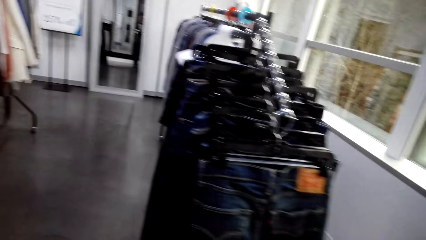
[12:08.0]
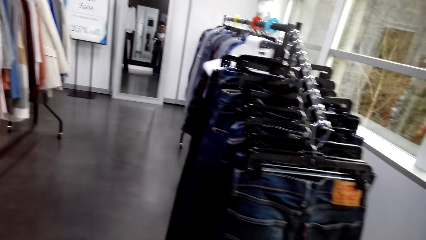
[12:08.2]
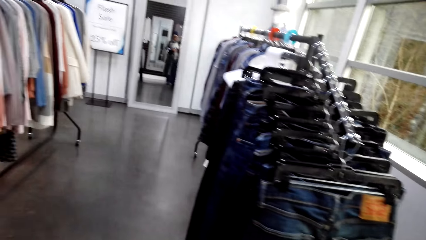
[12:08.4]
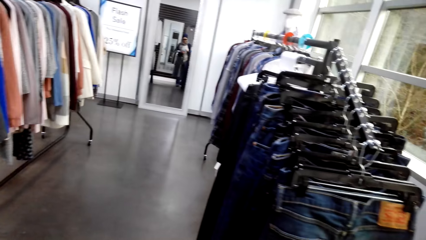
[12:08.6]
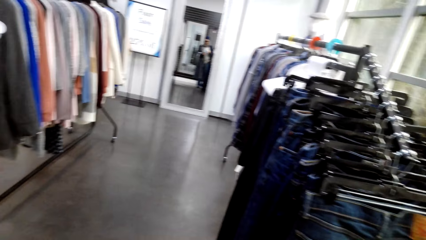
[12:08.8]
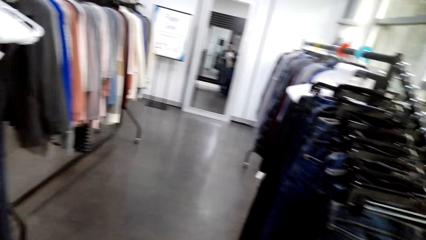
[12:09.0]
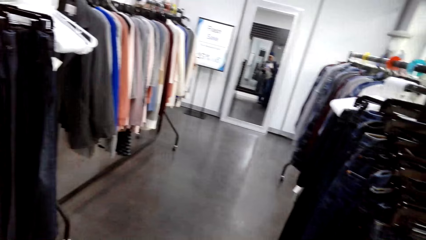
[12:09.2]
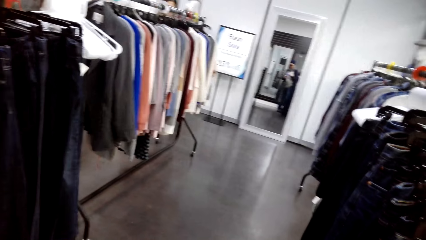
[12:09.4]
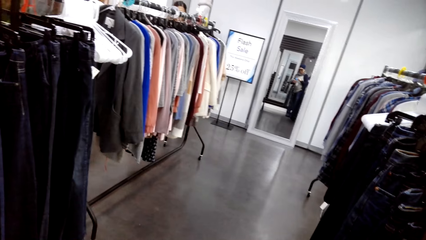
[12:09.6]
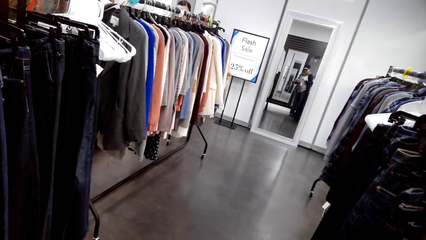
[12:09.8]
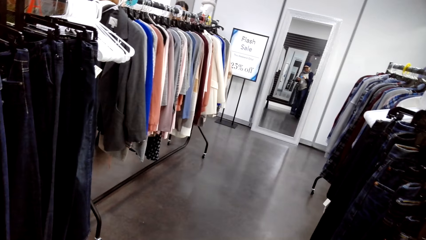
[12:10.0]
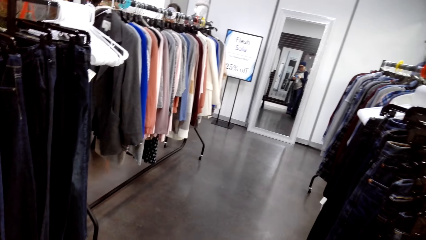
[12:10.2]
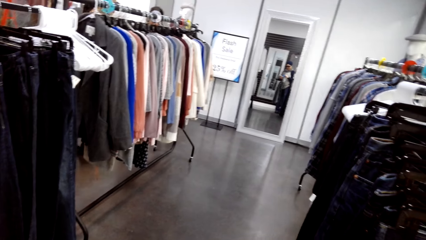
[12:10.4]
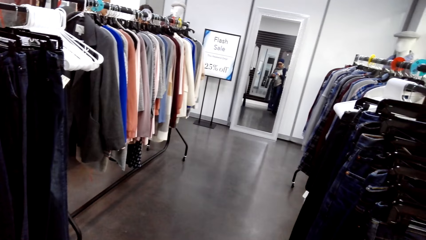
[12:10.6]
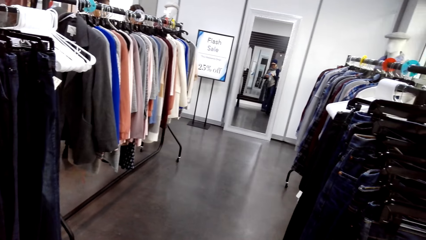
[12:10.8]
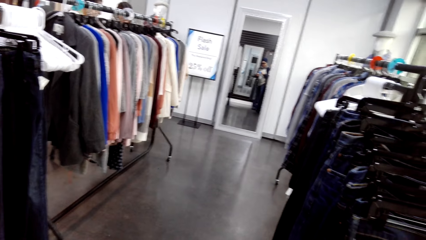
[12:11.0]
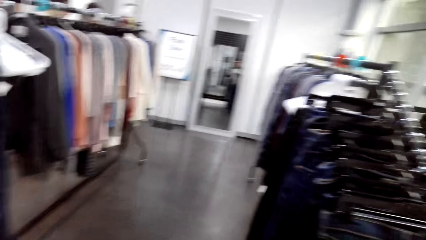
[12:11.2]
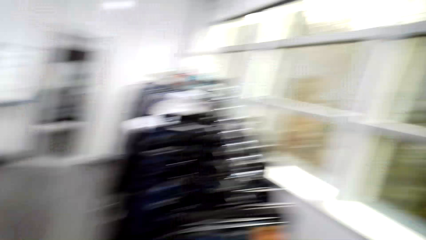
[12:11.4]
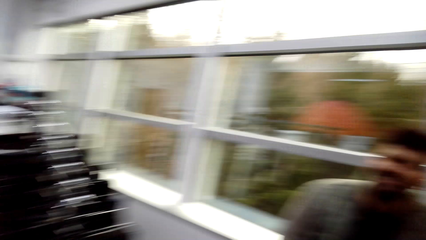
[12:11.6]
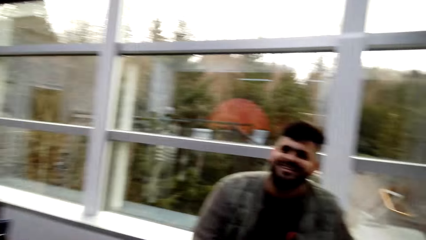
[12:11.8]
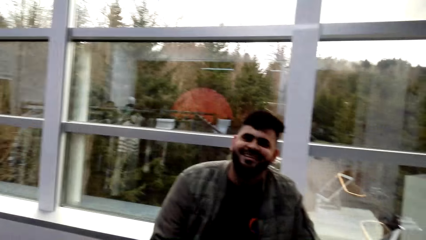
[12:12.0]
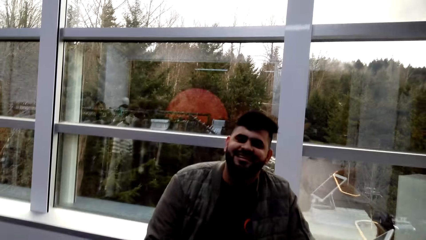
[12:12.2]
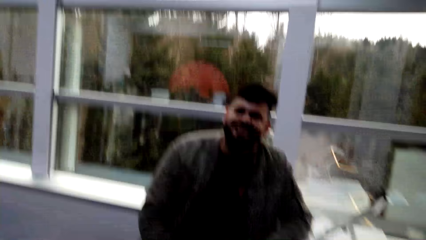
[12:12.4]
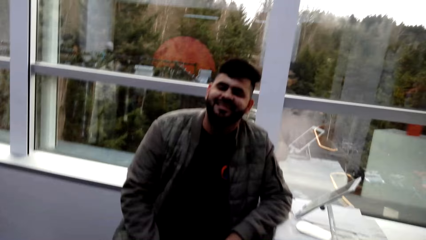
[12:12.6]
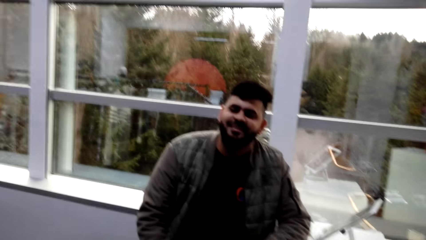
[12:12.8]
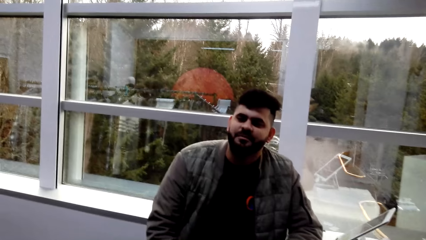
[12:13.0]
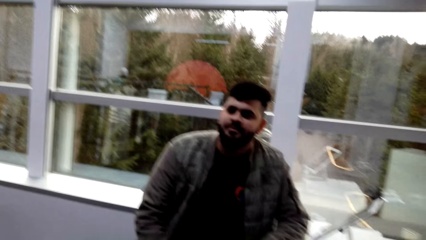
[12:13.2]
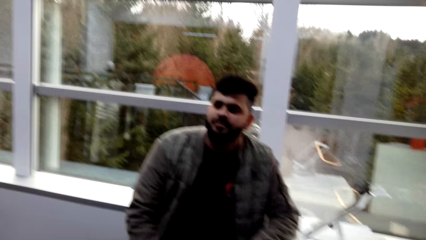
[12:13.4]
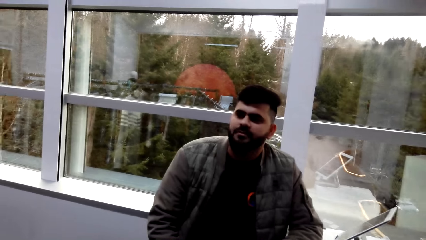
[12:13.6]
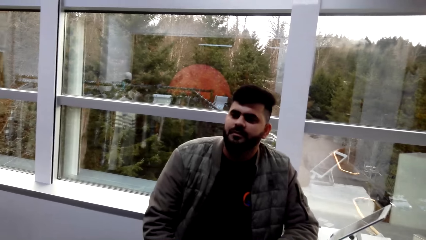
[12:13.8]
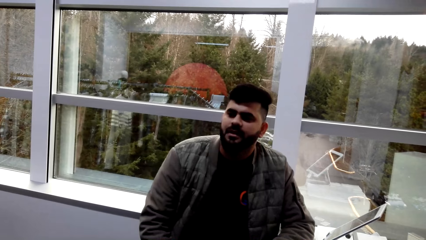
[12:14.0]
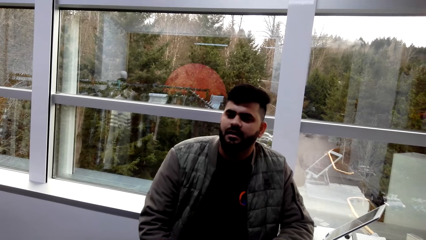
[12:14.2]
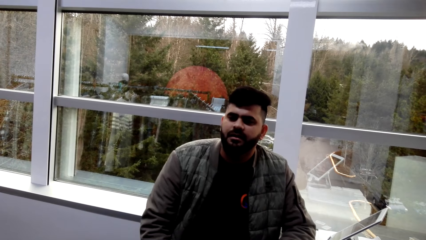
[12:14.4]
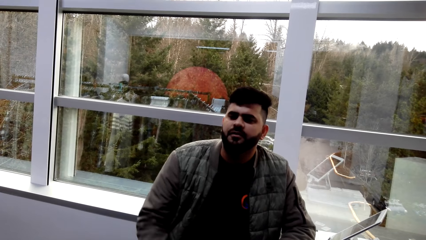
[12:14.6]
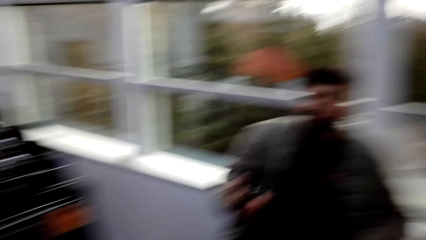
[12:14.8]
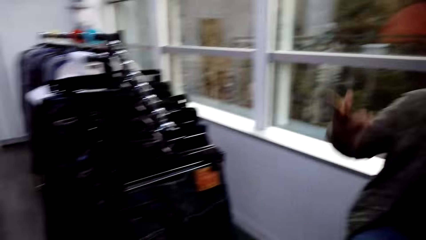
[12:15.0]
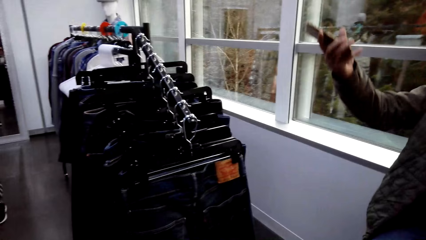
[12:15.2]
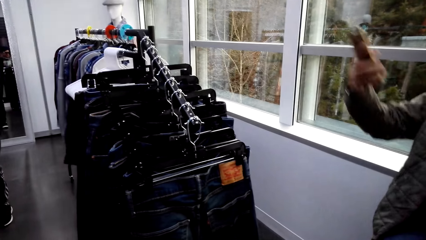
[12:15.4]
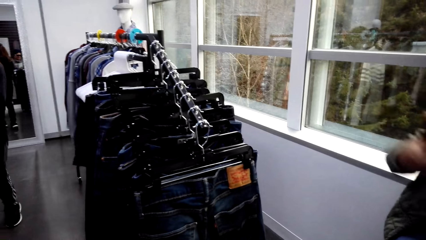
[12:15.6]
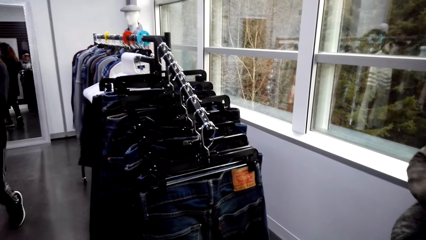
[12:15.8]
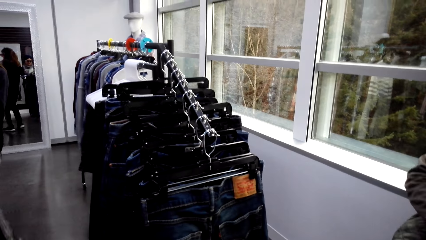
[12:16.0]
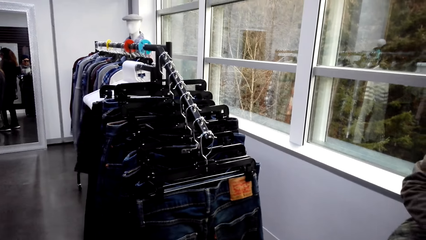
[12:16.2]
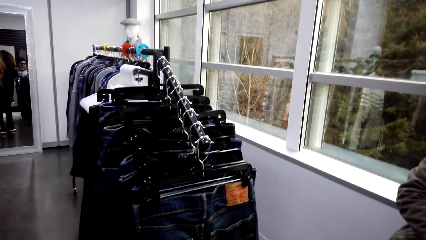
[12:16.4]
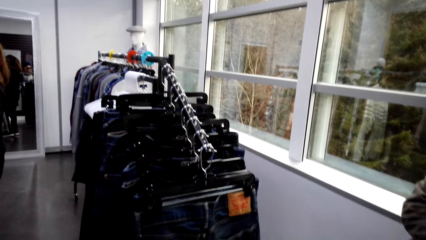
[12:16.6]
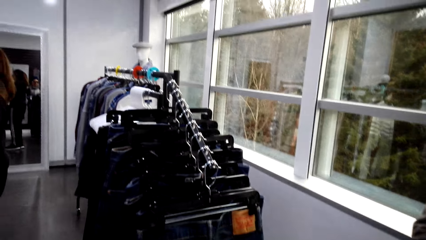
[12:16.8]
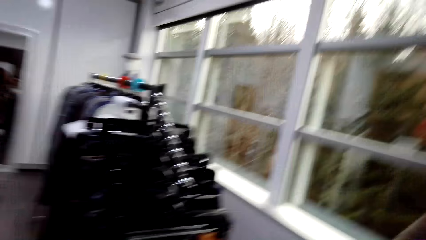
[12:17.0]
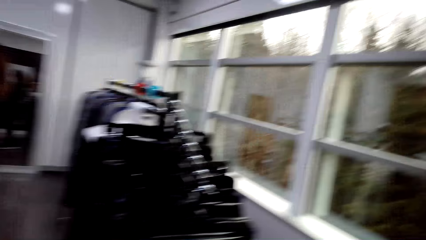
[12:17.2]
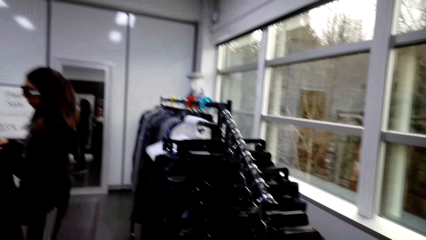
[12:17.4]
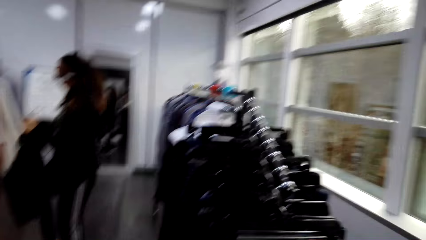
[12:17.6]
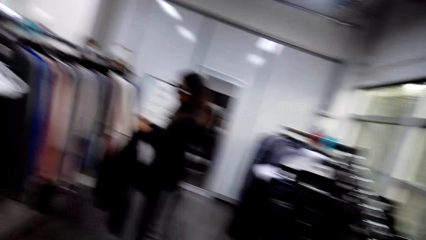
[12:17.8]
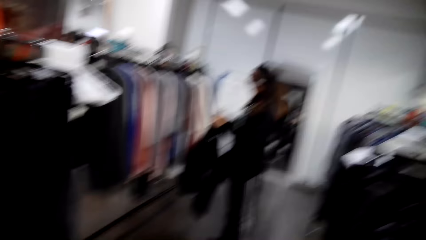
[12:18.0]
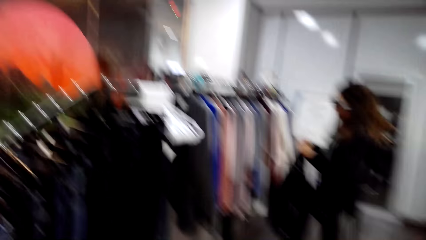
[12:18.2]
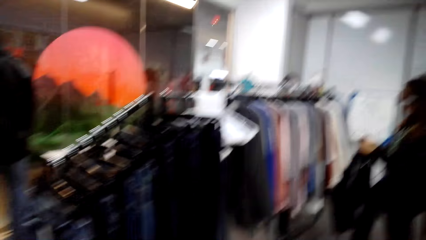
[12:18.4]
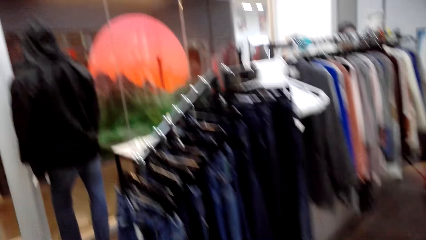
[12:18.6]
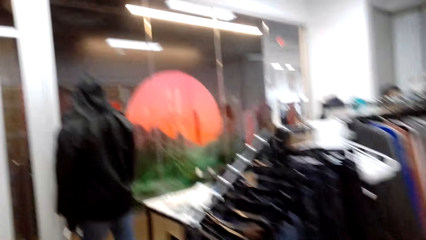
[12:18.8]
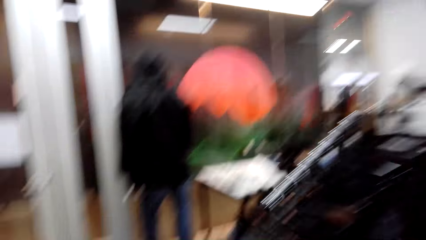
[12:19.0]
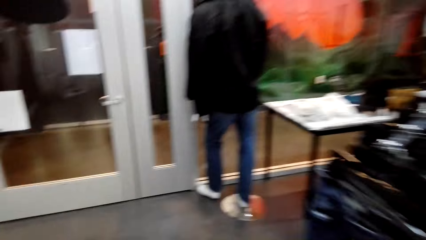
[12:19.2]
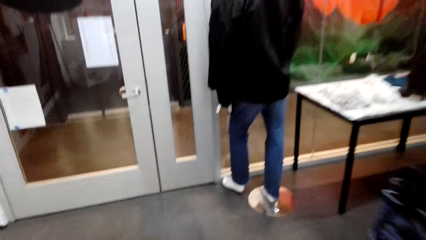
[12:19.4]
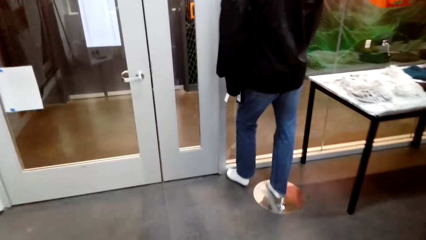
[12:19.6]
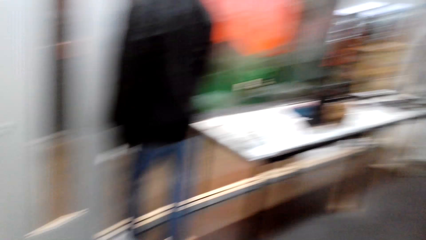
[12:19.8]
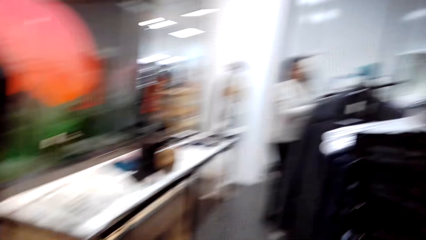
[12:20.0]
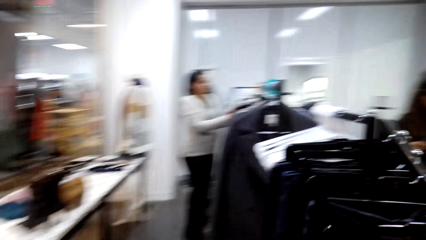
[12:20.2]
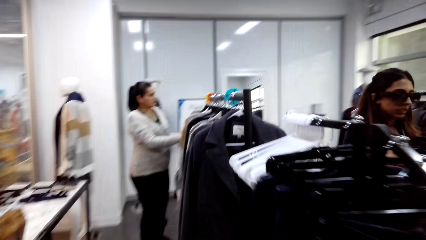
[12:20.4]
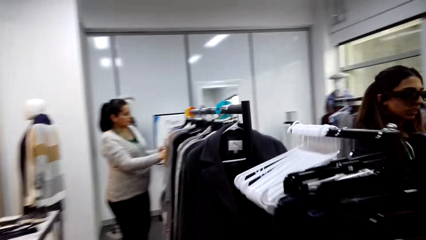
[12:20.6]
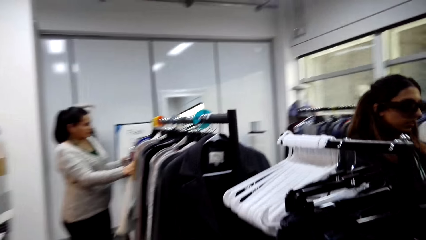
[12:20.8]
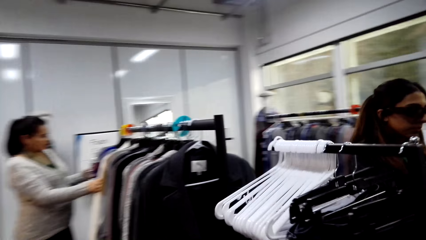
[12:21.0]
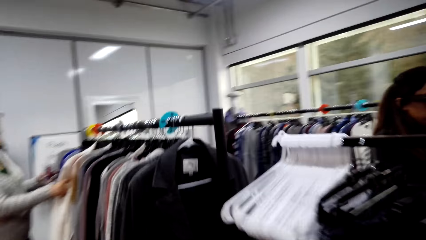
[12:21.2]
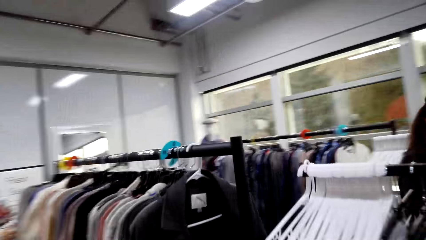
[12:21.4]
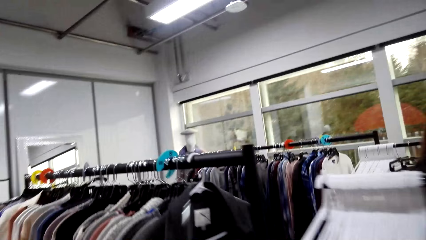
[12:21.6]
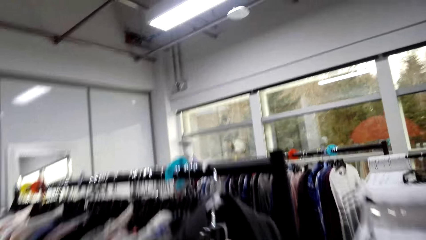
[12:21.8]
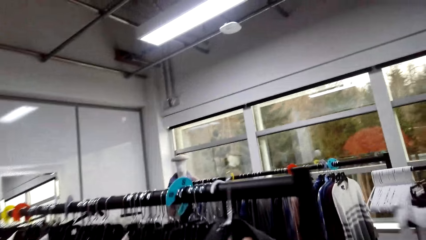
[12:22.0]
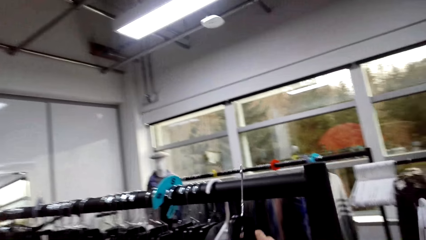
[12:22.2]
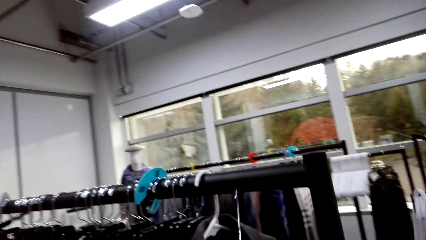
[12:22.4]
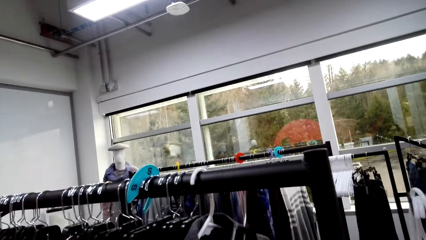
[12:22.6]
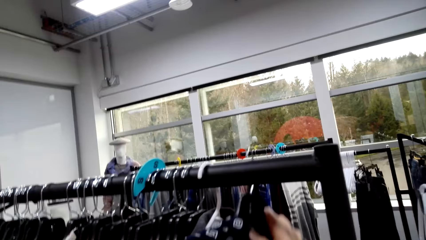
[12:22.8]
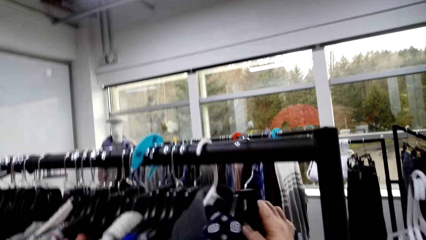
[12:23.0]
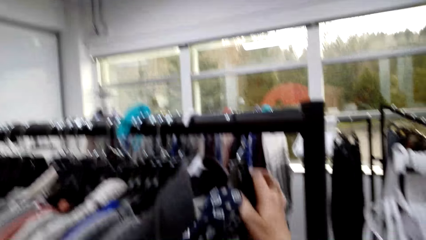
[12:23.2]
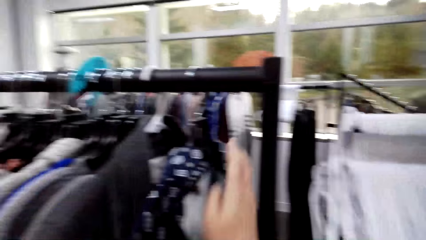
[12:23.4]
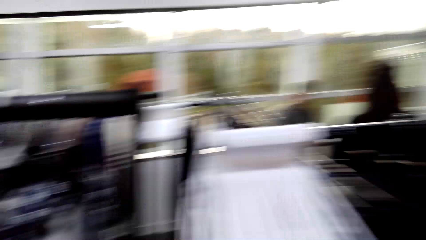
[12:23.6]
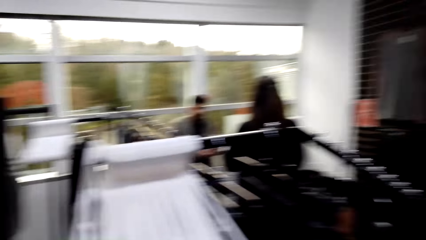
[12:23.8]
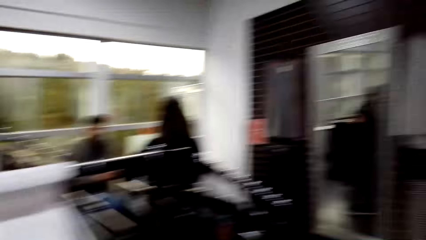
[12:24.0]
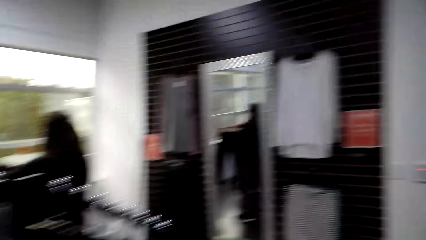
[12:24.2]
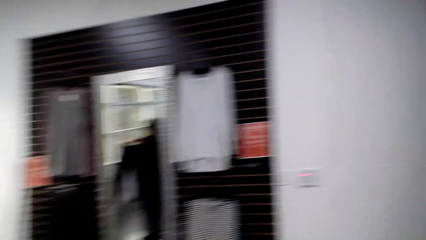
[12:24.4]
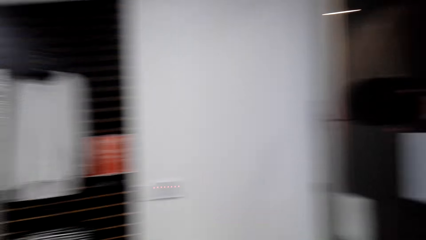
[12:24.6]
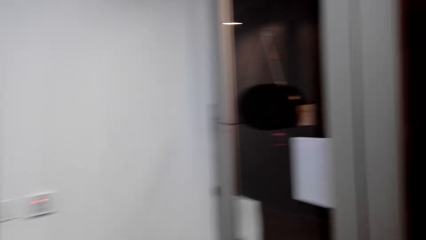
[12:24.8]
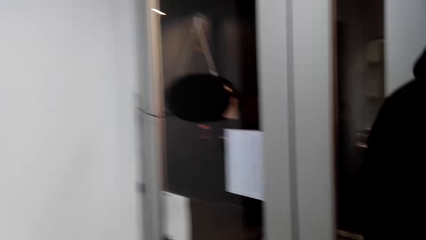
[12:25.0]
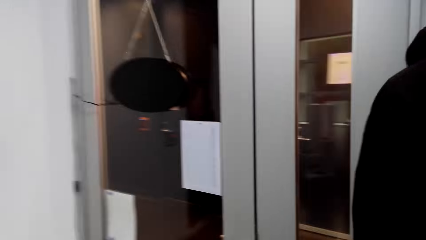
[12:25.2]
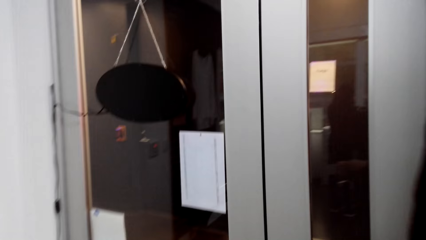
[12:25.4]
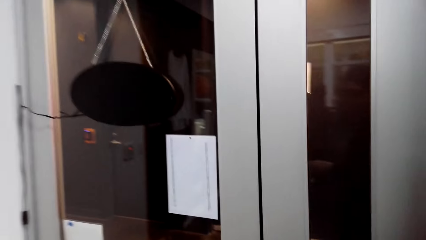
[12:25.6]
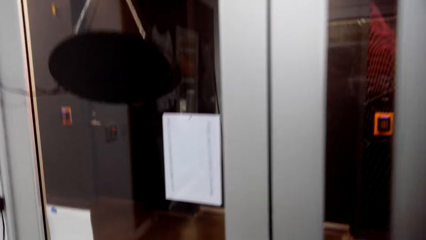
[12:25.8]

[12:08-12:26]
The camera wearer walks around and speaks to a man. The man speaks to the camera wearer. The camera wearer walks around the store. They return the jacket or shirt on the clothing line.
